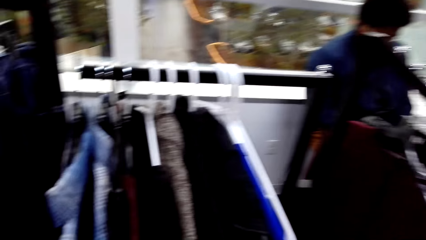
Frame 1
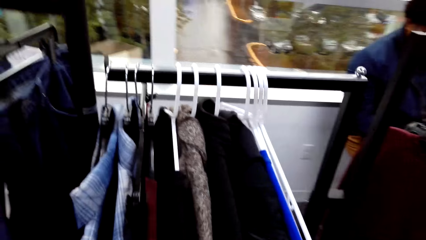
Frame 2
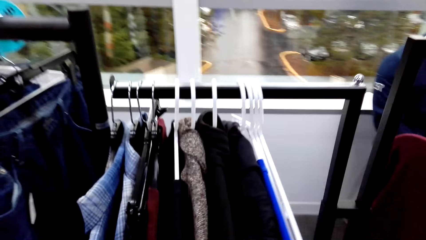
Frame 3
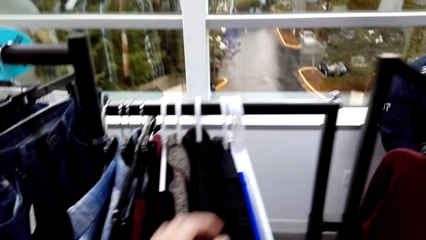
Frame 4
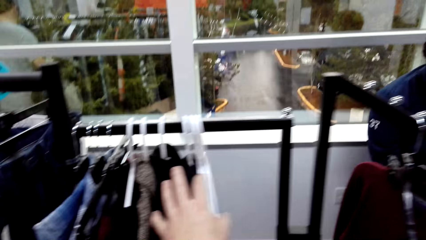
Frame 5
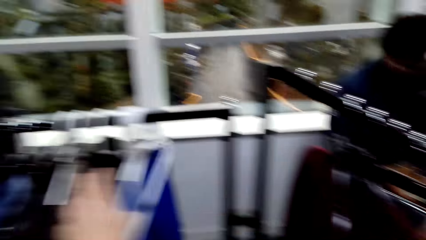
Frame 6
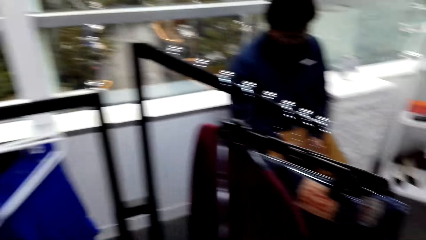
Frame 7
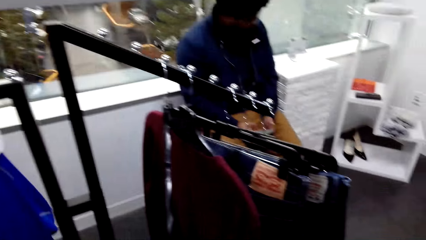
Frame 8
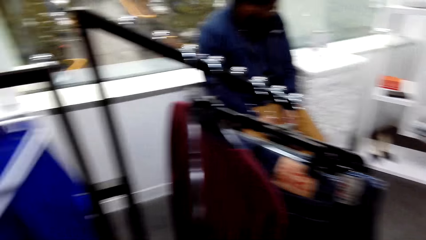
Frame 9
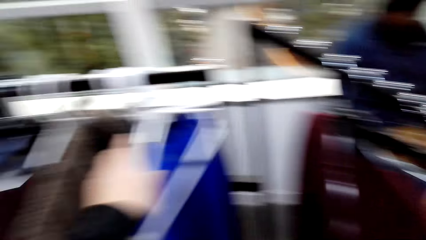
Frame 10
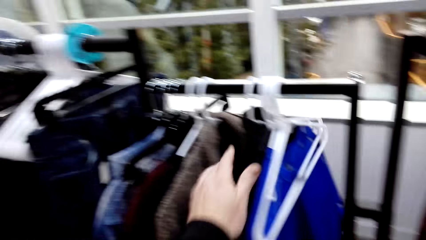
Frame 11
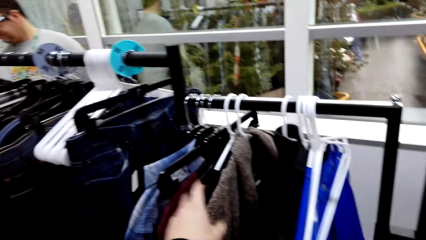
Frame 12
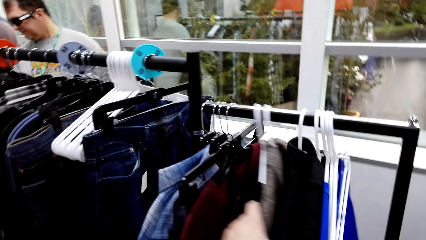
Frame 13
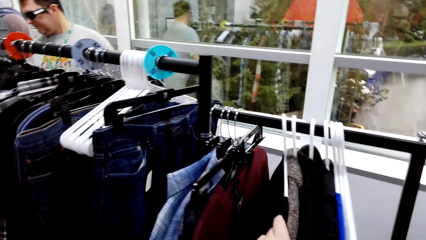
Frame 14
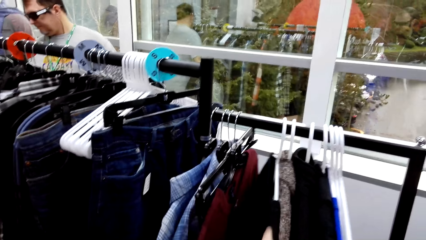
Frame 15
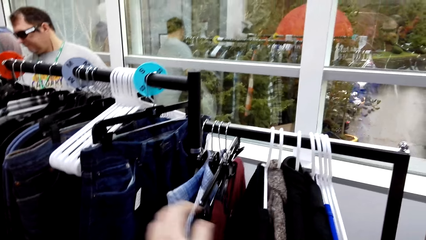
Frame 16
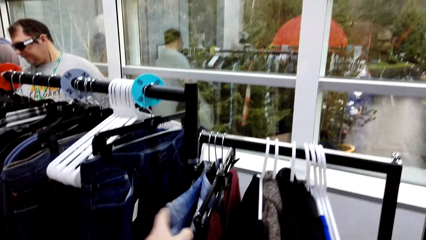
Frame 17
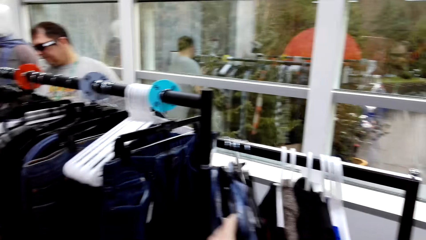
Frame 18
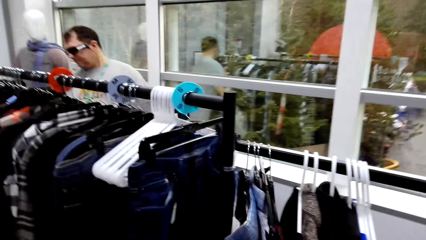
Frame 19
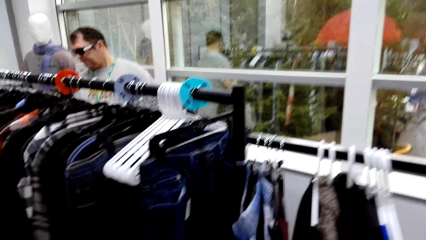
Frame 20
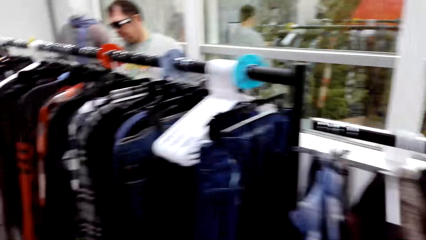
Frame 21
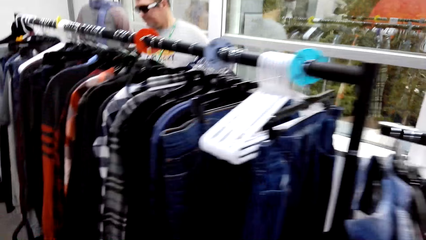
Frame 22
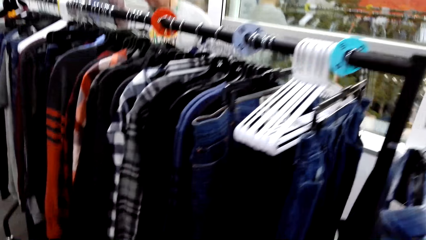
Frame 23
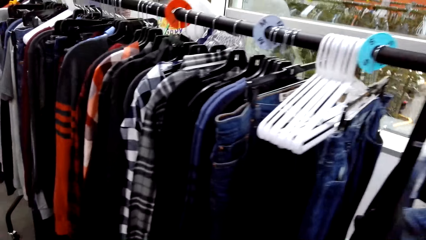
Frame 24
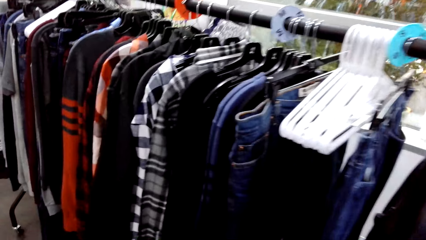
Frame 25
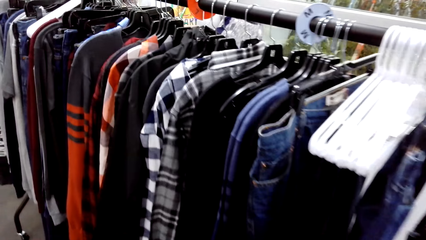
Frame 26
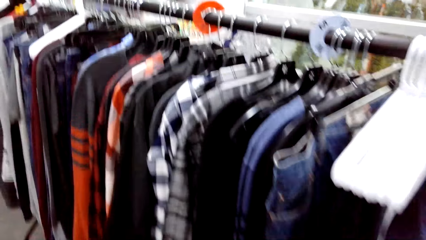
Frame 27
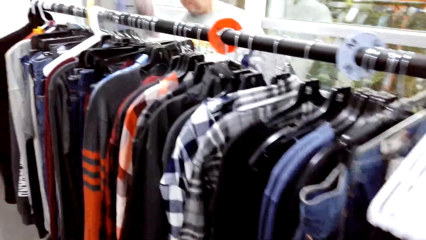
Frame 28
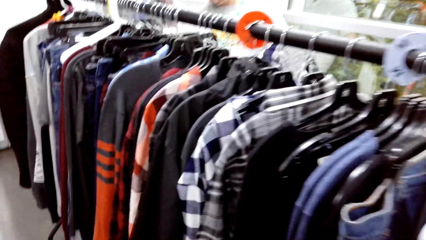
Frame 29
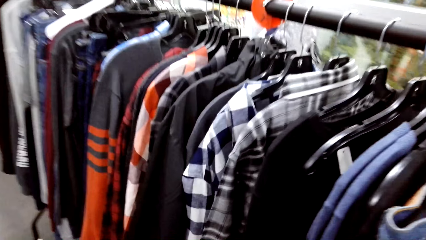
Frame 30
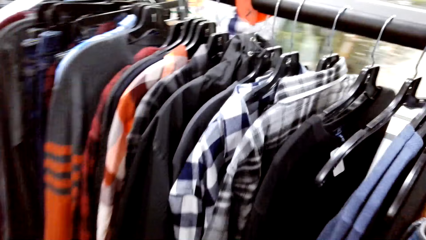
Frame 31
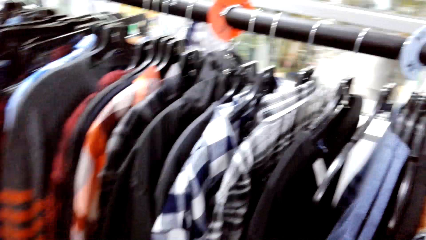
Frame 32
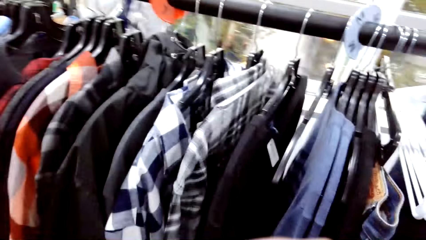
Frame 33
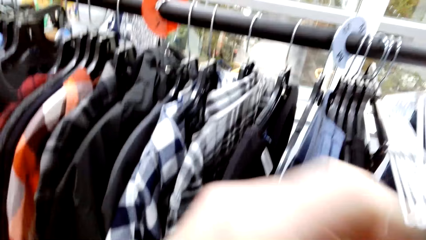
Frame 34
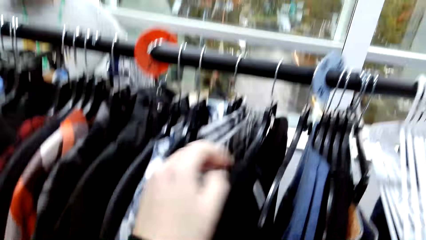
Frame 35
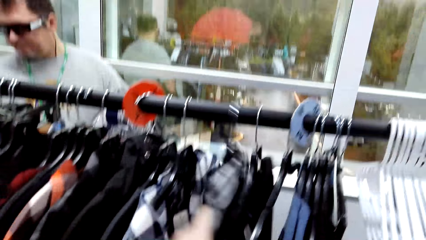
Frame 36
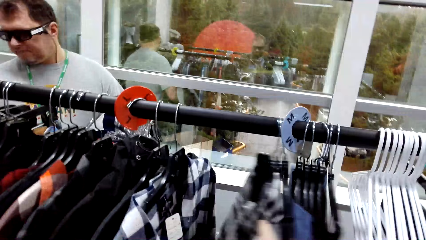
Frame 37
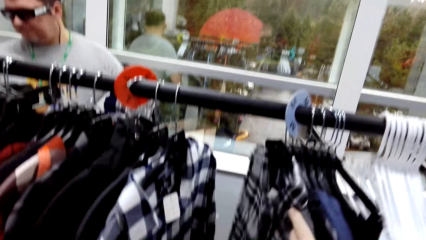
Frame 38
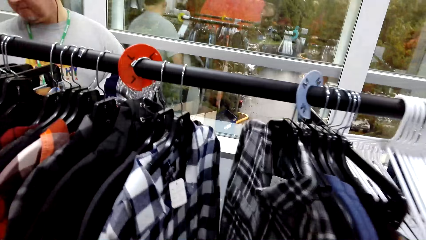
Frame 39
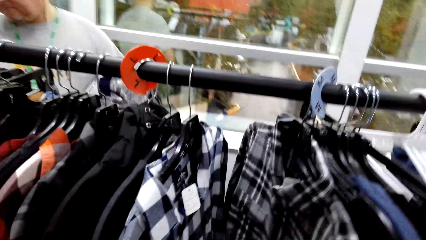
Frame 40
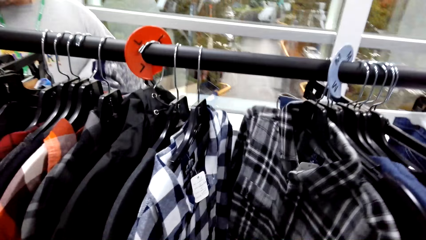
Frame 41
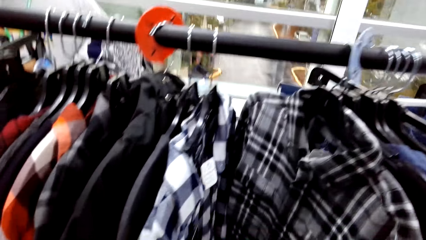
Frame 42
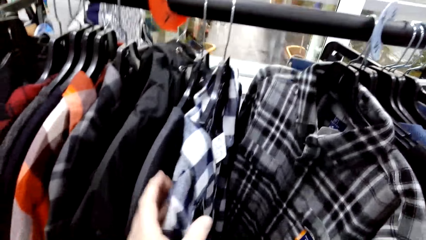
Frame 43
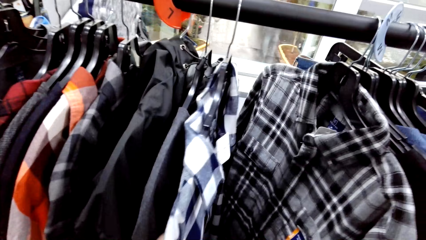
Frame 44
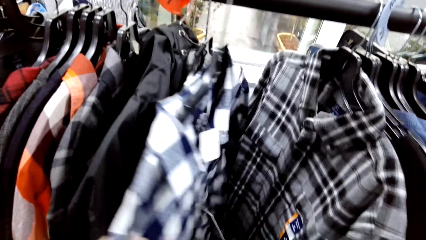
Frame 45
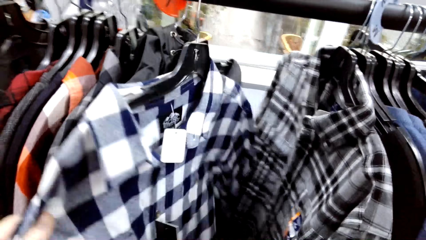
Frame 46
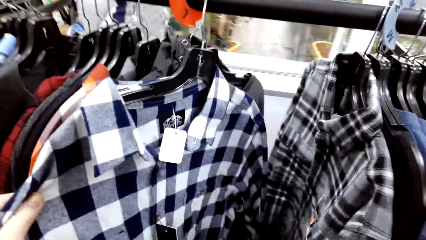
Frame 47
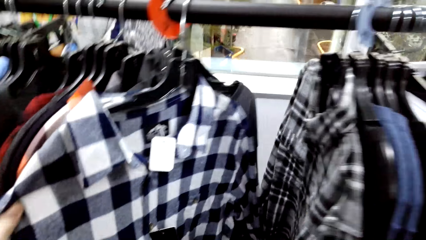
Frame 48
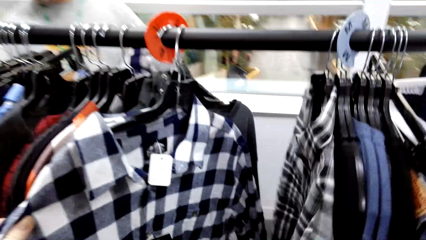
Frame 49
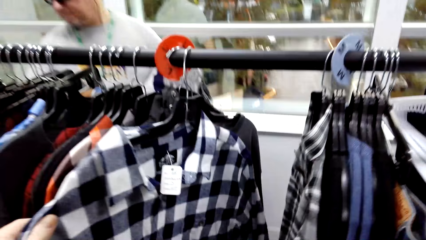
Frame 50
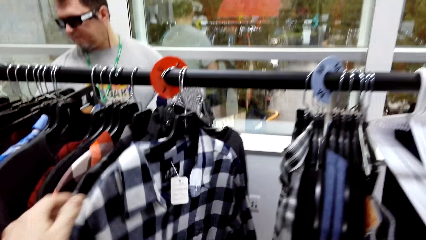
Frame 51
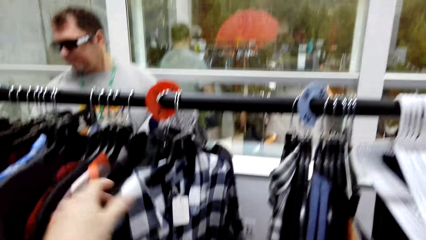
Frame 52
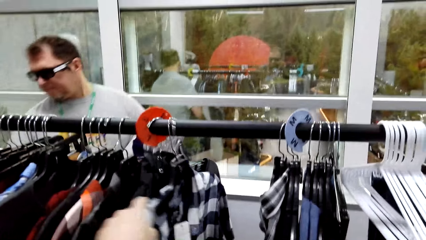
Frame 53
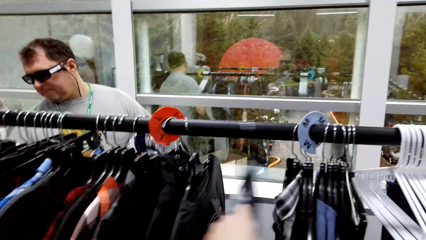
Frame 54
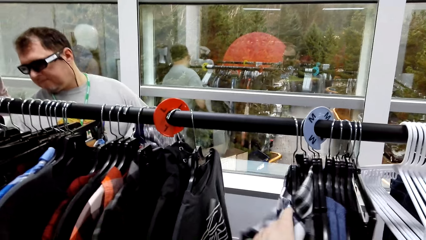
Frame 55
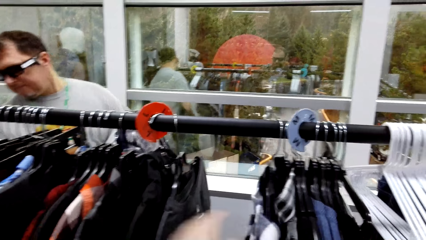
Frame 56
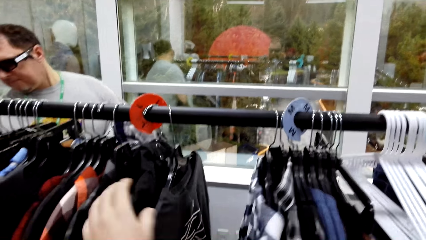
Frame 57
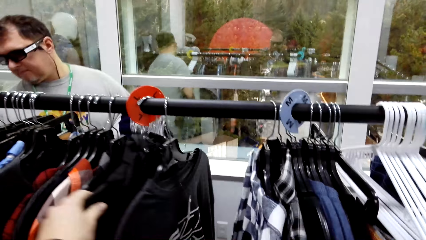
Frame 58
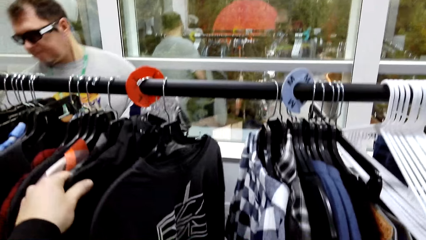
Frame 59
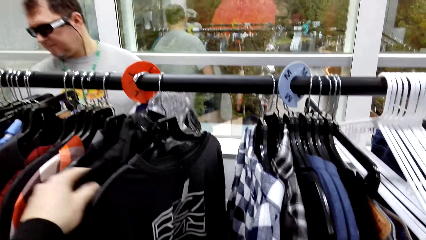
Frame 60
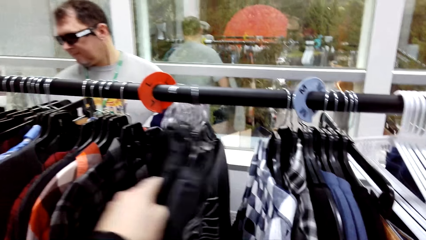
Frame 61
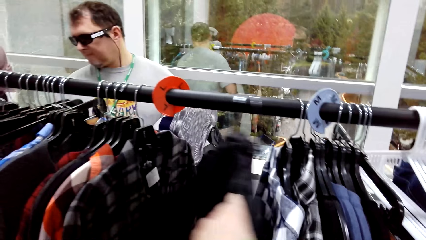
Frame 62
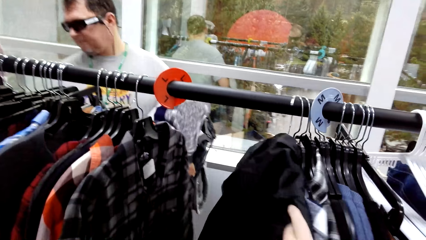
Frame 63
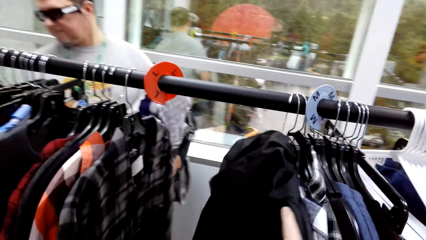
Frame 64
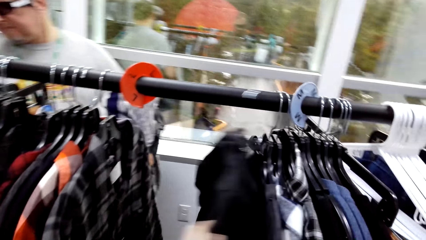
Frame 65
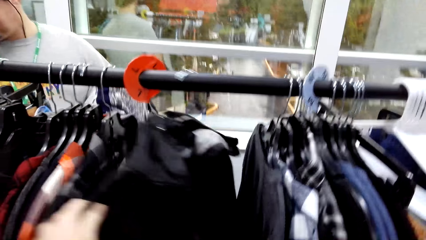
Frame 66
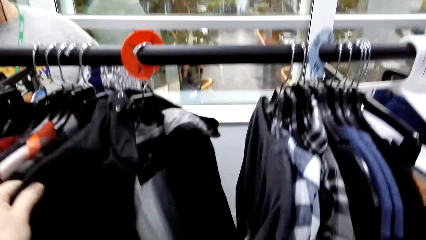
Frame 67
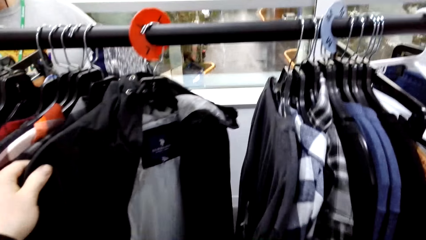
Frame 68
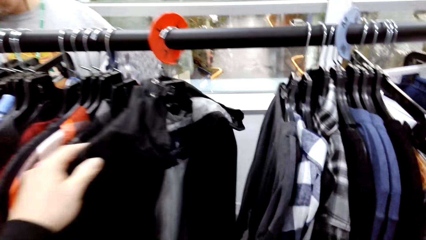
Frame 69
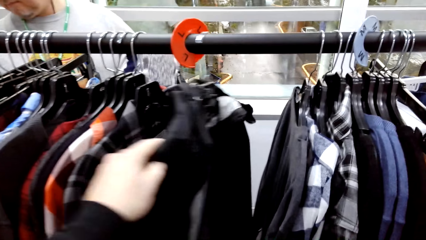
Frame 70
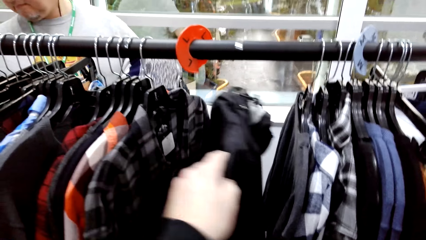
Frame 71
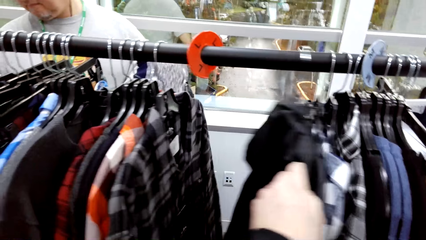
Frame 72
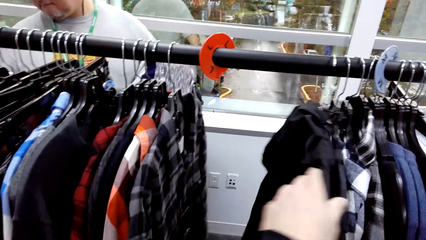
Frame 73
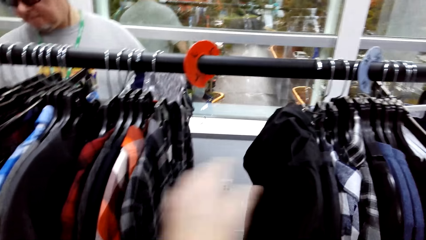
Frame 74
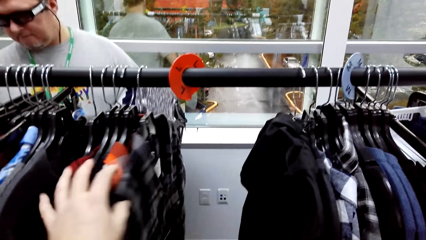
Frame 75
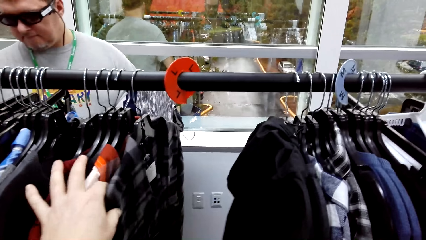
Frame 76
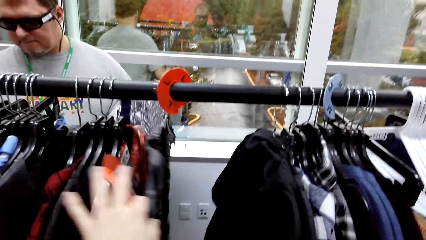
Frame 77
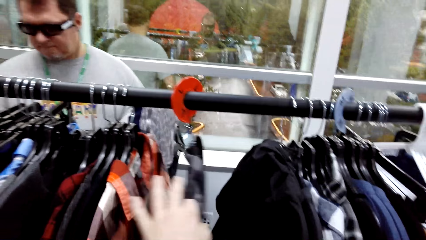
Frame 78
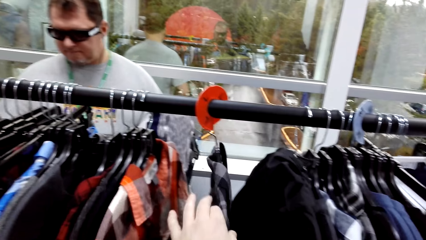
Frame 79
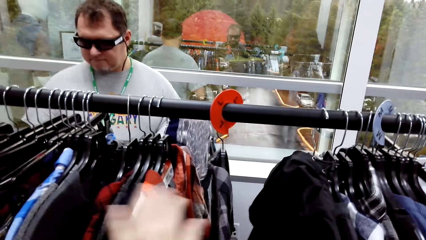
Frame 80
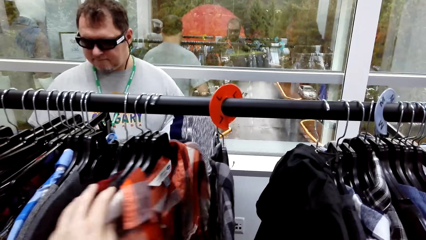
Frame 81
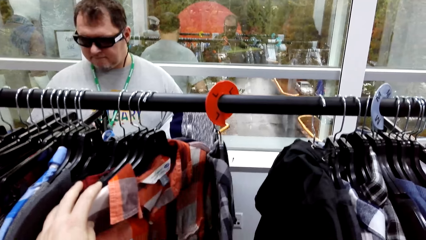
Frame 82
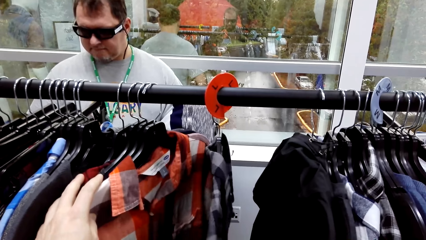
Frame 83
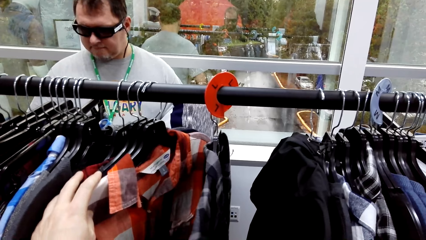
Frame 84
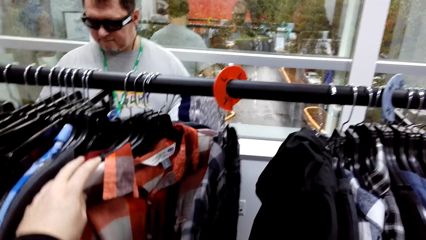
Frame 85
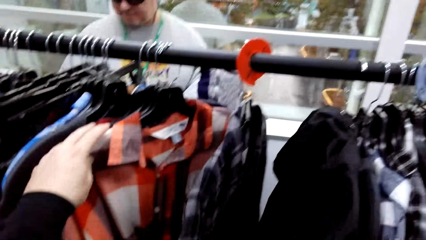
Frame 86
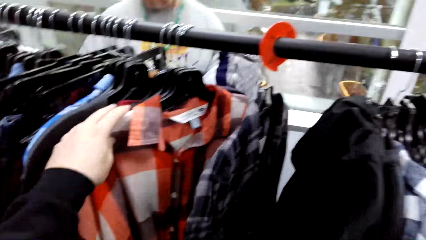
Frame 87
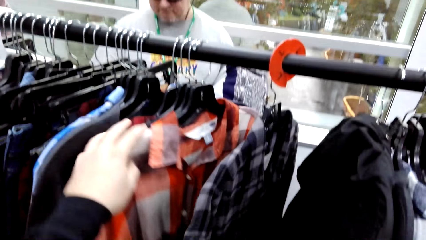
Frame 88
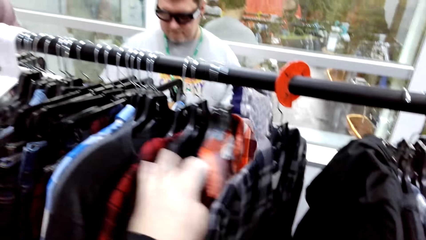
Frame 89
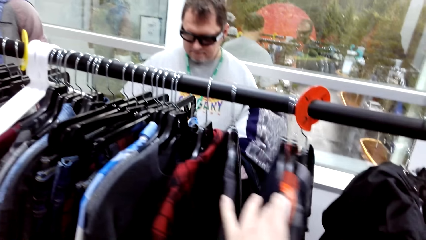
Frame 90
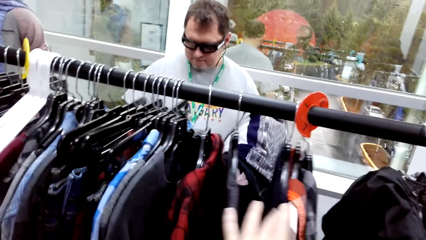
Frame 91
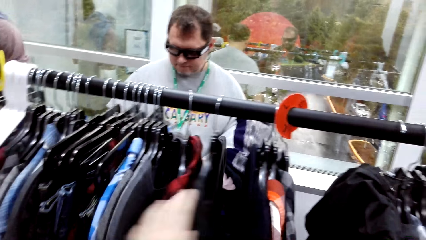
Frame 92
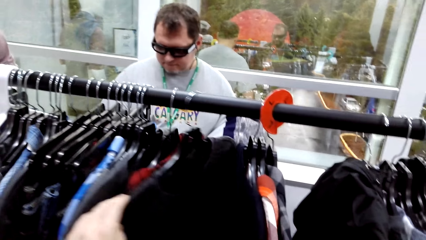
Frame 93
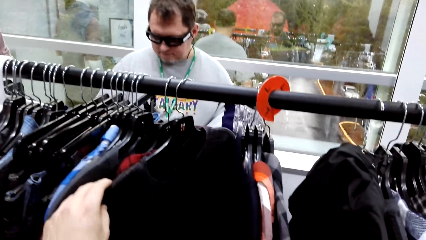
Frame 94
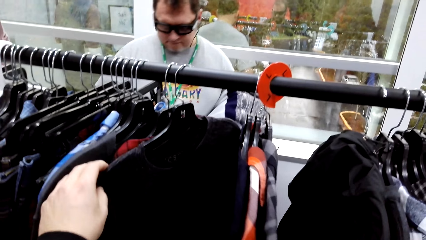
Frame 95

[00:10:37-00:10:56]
The camera wearer turns the cloths on the rack. They sort the cloths. They look around. They touch the cloths. They hold a cloth. They pull a shirt on the rack. They sort the cloth. A man sorts the cloth. The camera wearer shifts the cloths on the rack line. The man selects the cloths on the rack. The camera wearer sorts the cloth. They turn the cloths on the rack. They sort the cloths. They touch the cloth.
